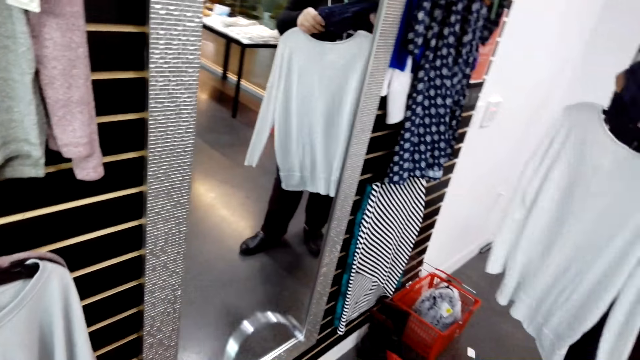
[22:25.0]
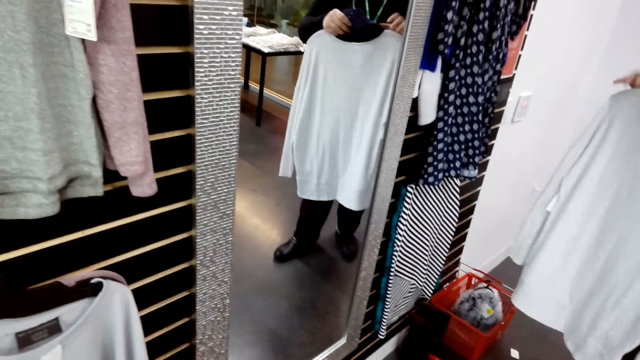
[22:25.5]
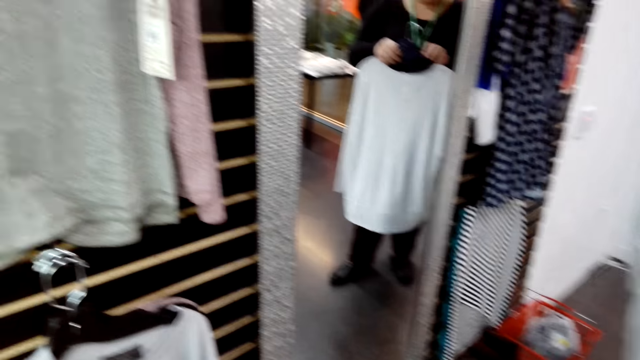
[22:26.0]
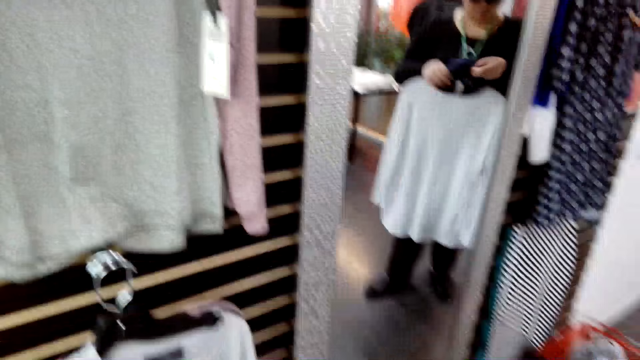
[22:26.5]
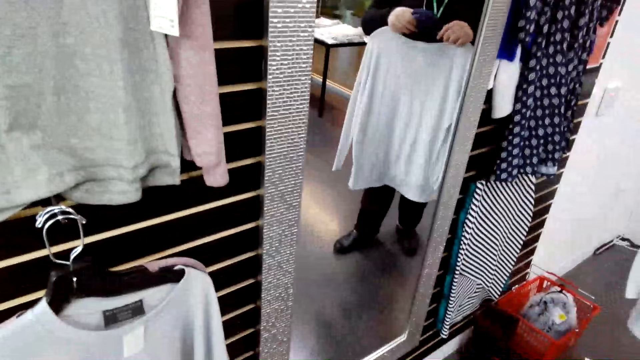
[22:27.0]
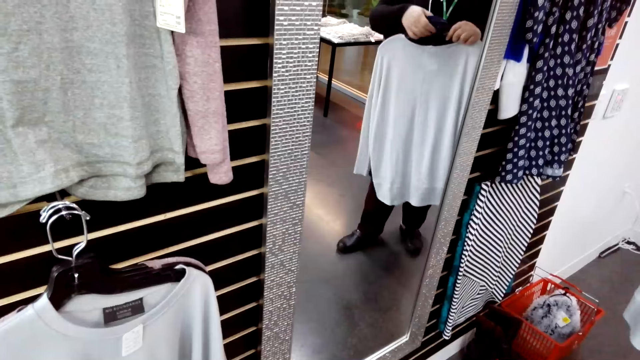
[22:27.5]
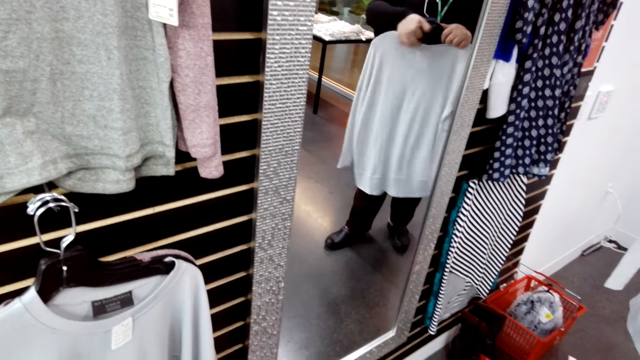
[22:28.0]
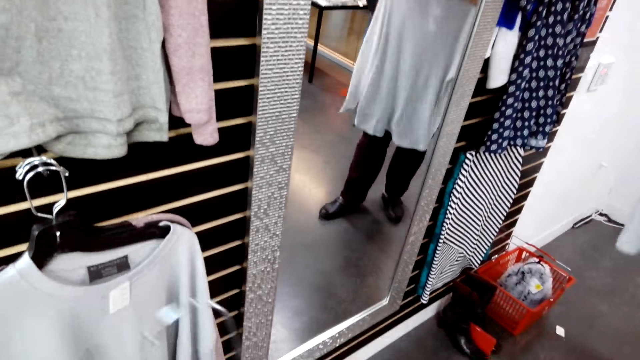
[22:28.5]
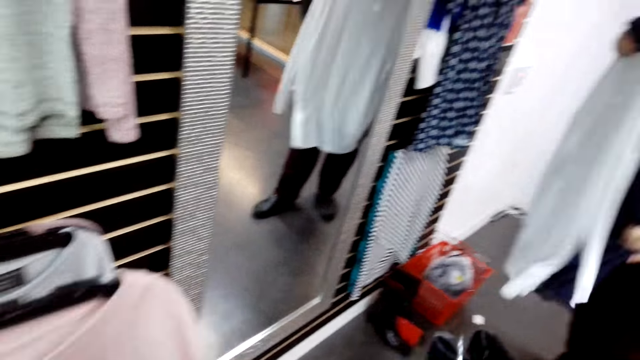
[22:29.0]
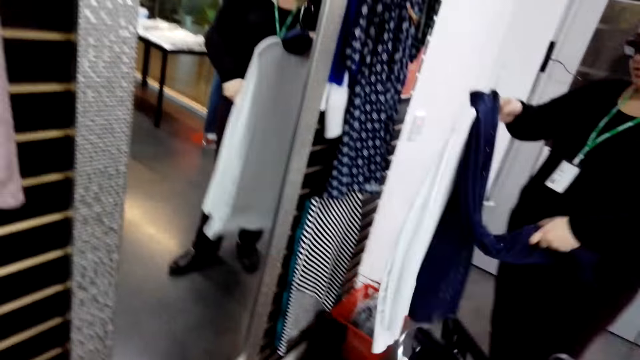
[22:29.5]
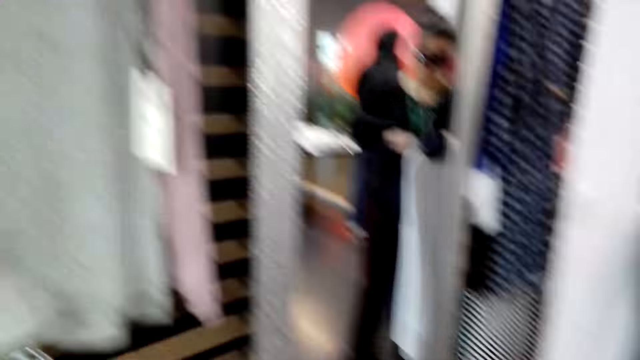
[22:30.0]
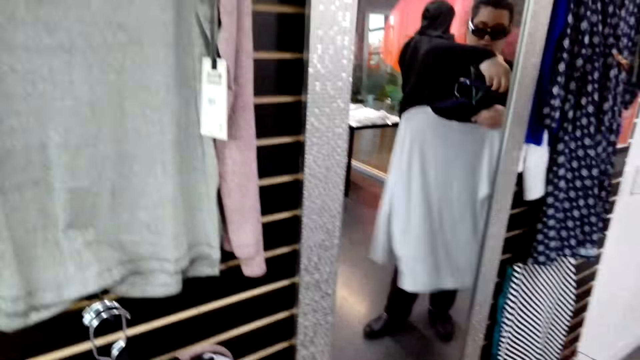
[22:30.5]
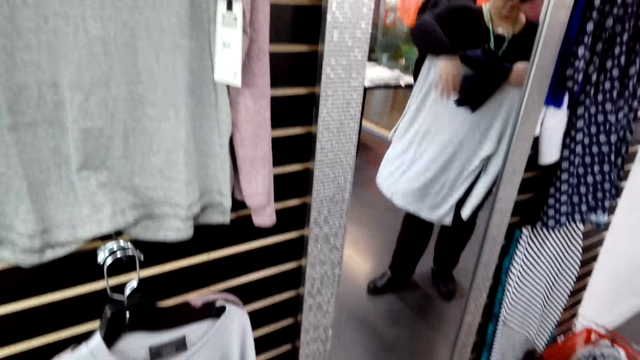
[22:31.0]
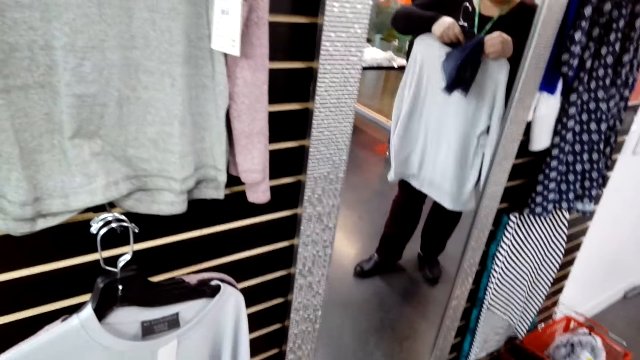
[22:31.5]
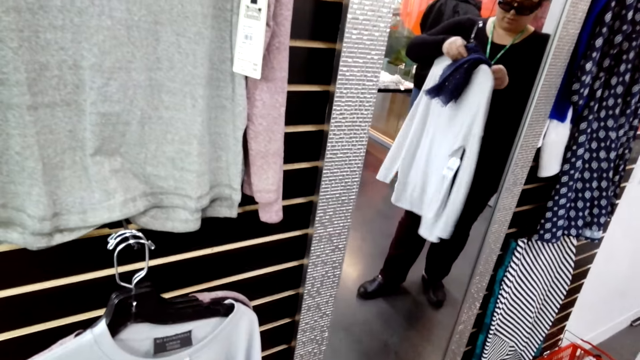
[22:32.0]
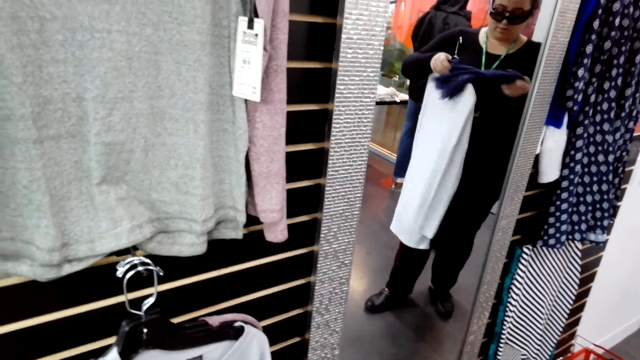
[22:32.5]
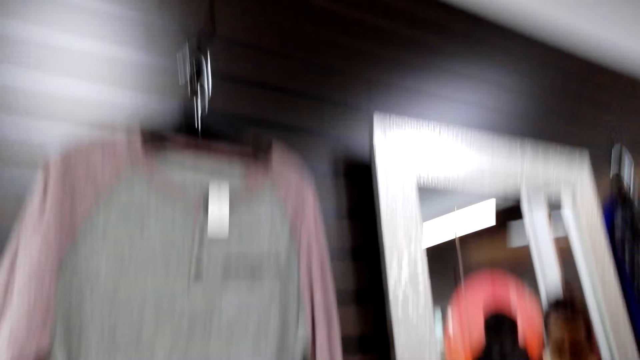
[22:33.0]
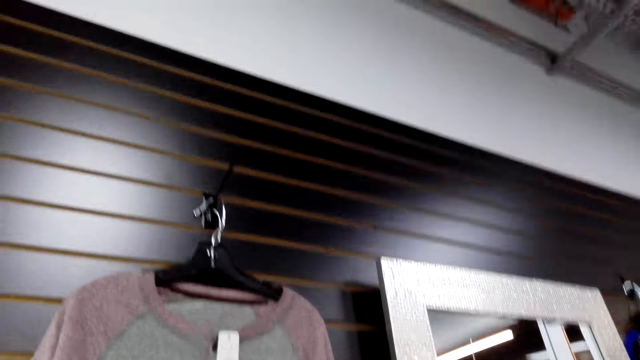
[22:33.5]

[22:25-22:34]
A lady puts a scarf on a hanger. The camera wearer holds clothing. The lady holds the scarf, folds the scarf around the hanger, holds the hanger with the right hand and fixes the scarf.

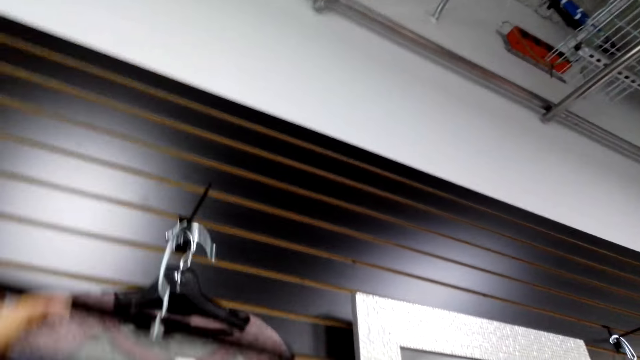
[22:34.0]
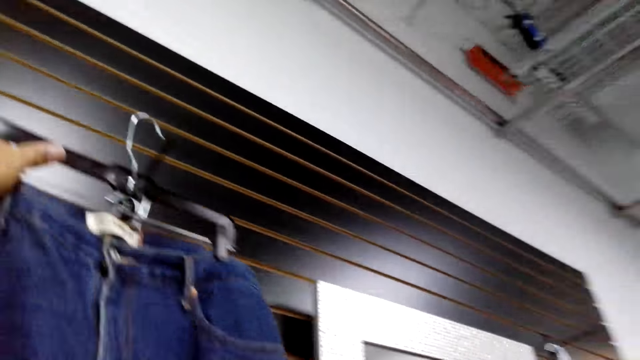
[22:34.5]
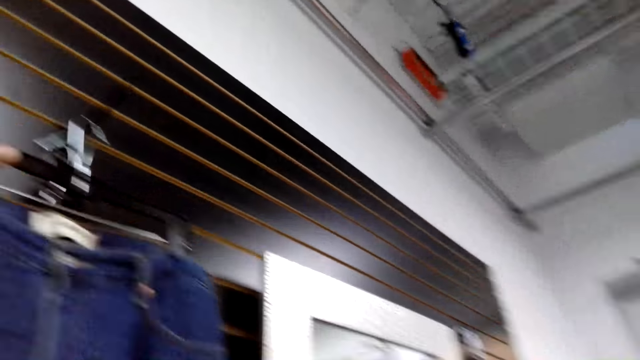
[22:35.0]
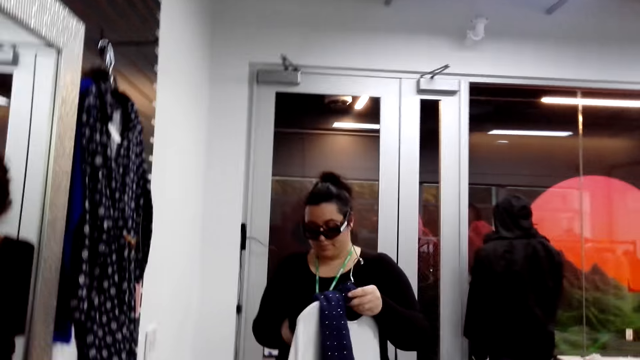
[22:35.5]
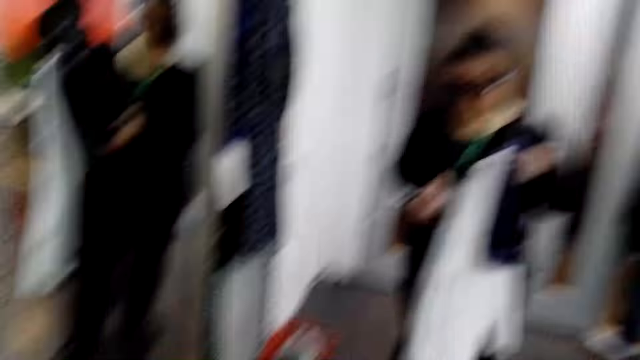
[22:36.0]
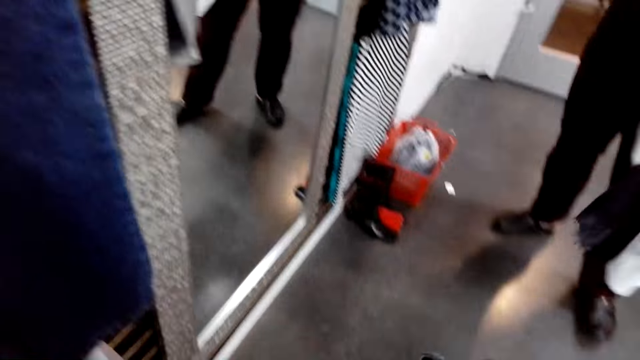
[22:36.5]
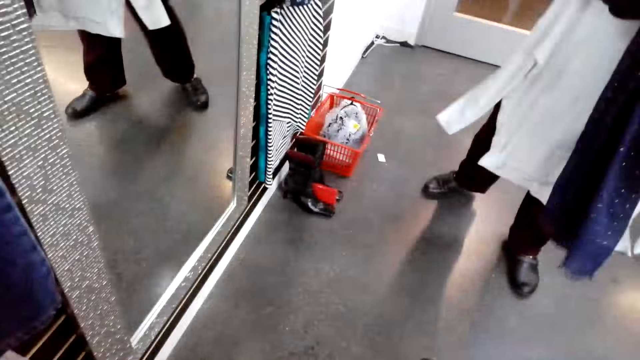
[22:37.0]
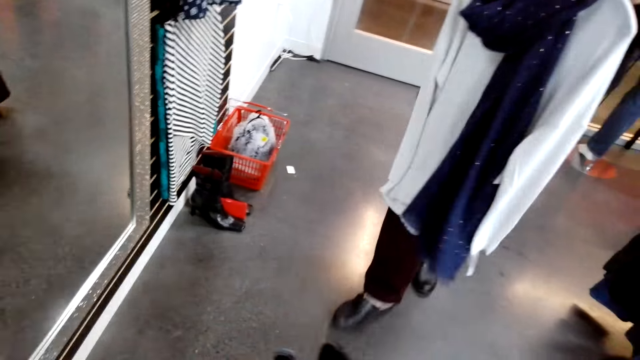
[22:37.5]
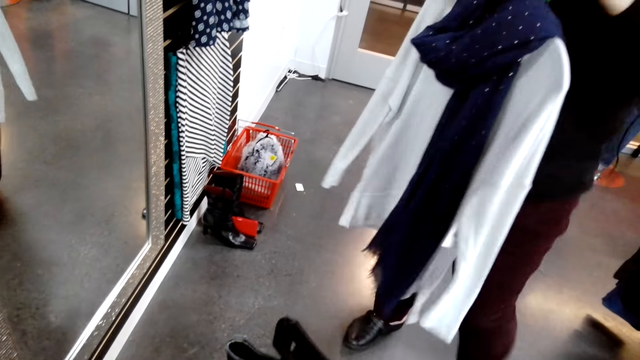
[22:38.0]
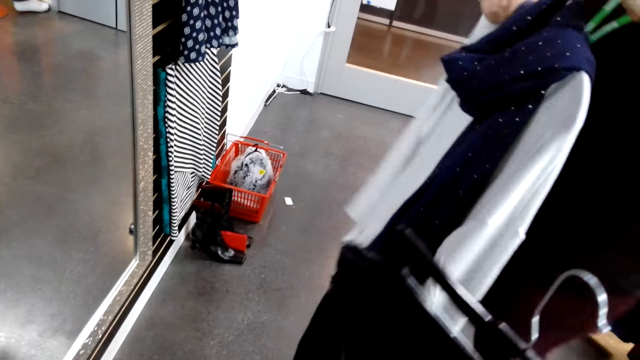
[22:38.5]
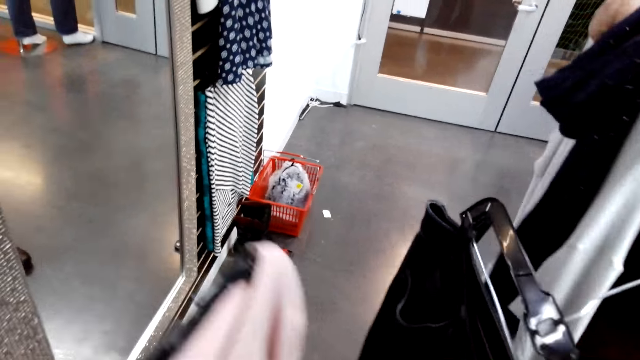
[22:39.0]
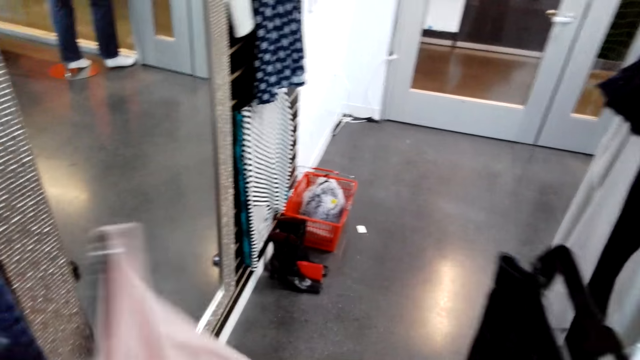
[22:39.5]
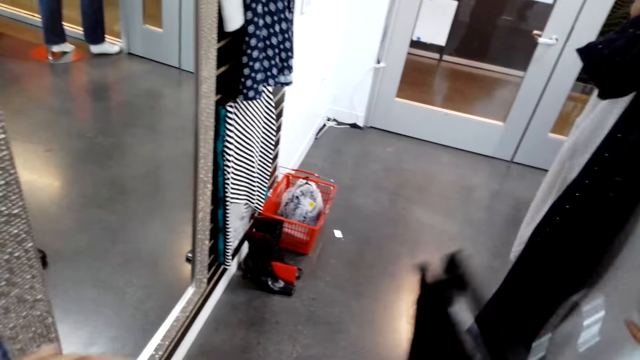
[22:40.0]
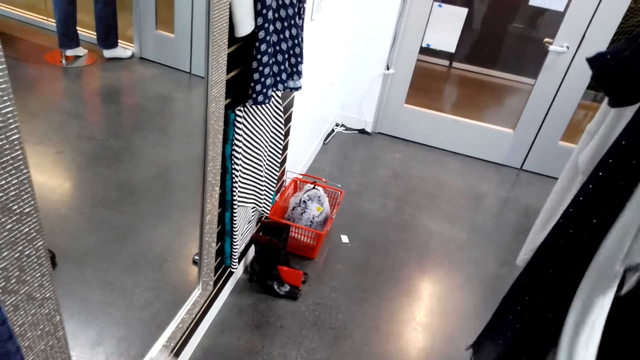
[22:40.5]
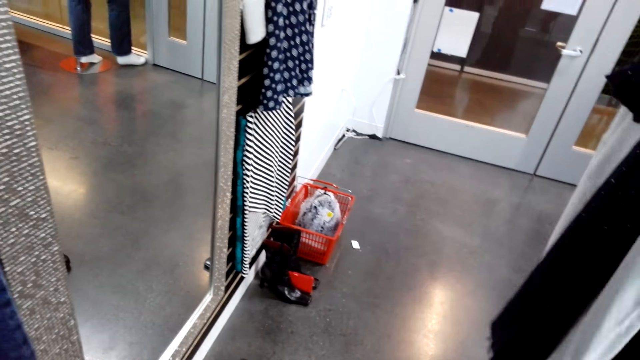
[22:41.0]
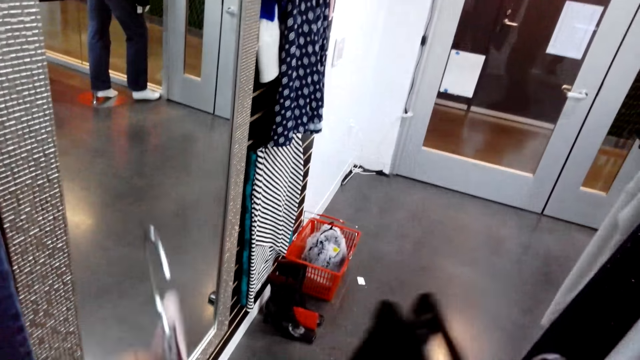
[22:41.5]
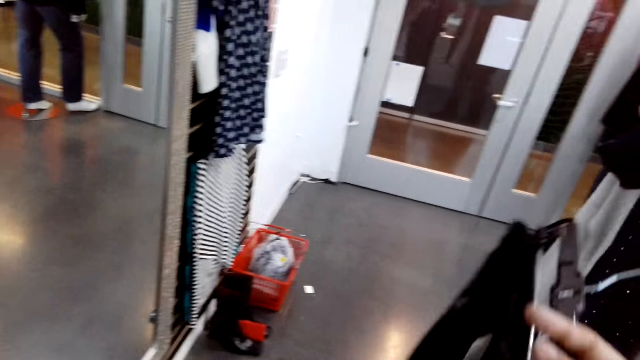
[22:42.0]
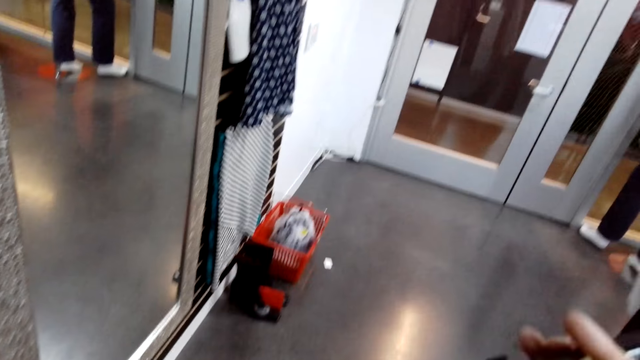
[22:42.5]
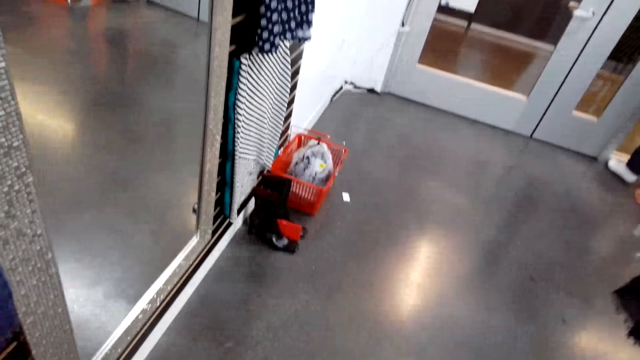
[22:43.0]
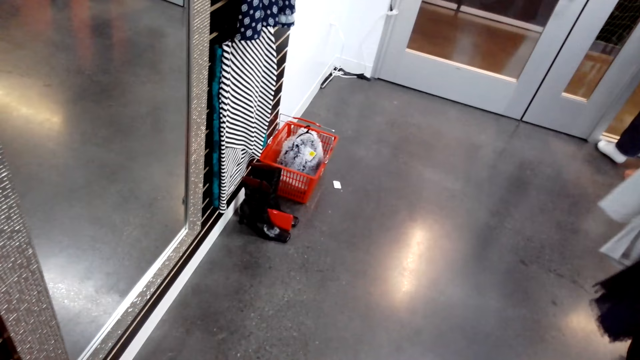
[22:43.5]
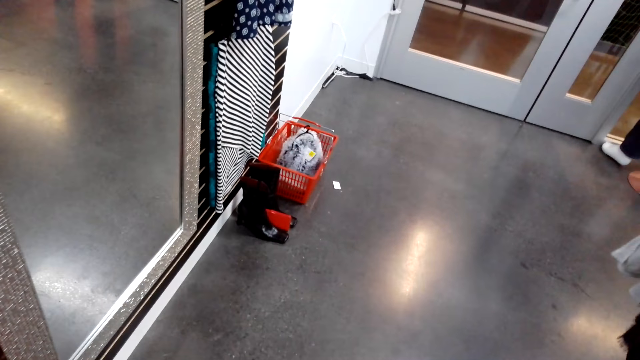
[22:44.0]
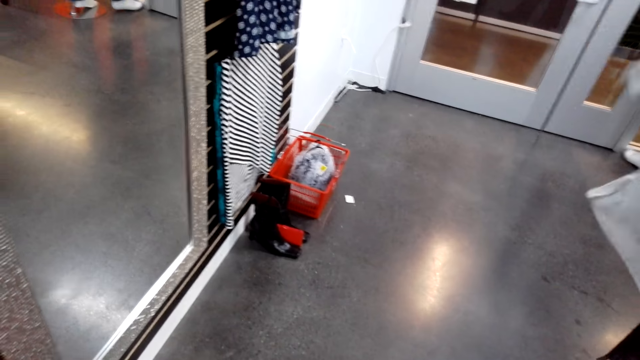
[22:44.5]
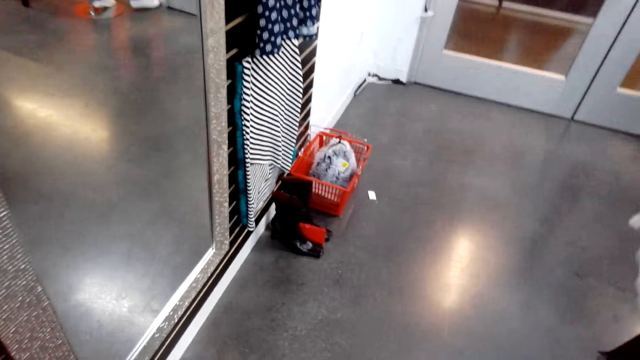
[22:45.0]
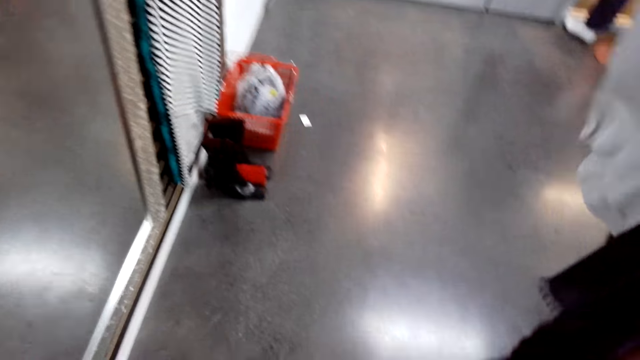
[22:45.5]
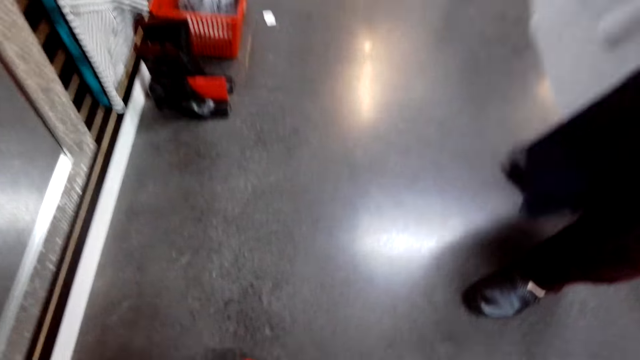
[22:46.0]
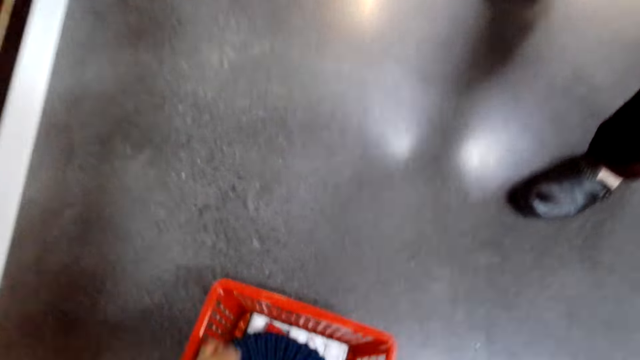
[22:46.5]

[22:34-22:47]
The camera wearer hangs a jean trouser. They look at a lady. The lady takes a few steps. The lady looks at herself in the mirror. The camera wearer holds clothes and moves the clothes. They look at the clothes in the hands.
